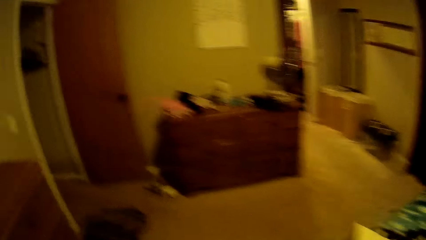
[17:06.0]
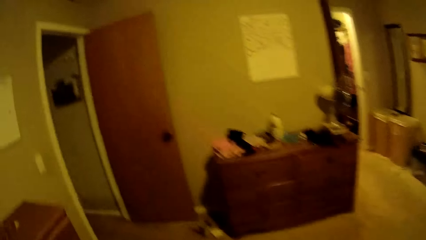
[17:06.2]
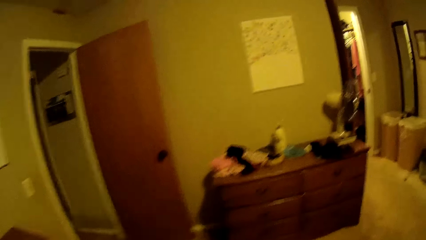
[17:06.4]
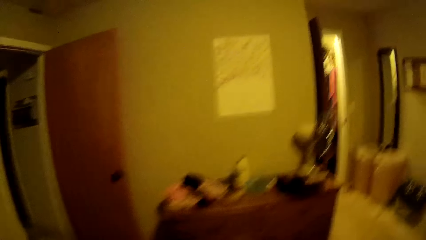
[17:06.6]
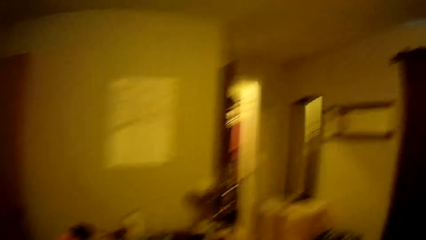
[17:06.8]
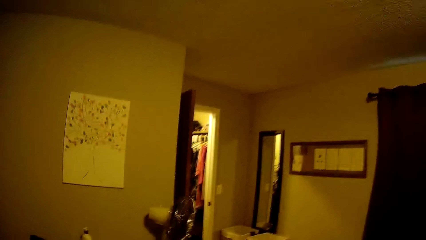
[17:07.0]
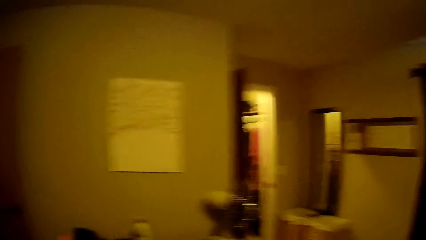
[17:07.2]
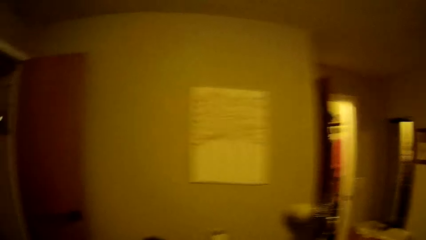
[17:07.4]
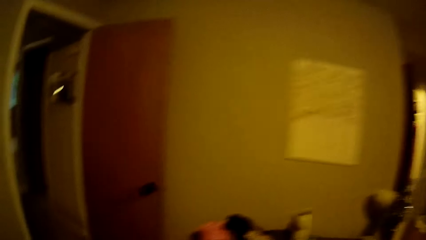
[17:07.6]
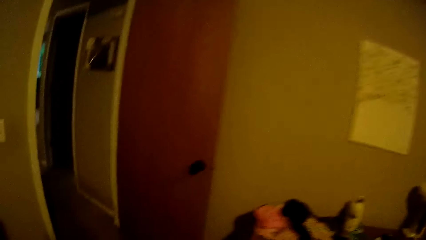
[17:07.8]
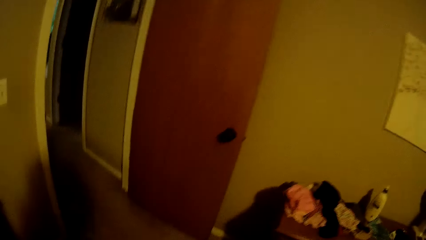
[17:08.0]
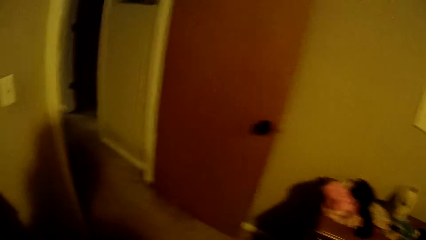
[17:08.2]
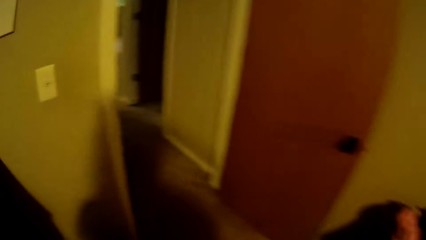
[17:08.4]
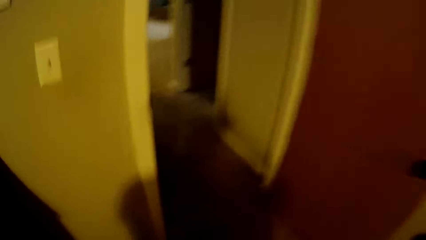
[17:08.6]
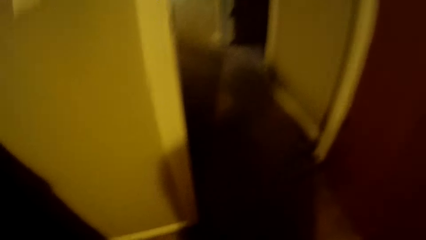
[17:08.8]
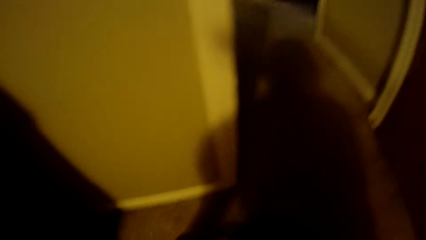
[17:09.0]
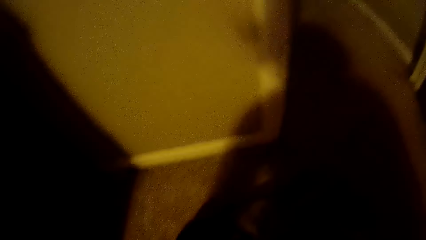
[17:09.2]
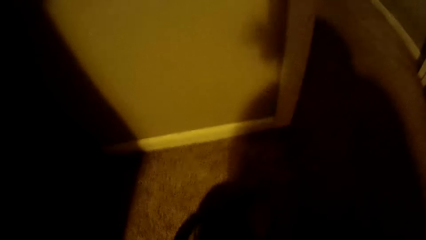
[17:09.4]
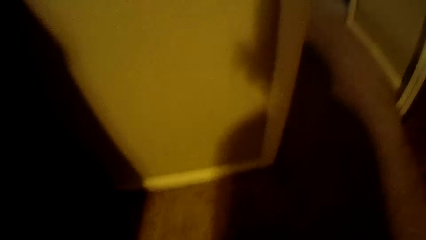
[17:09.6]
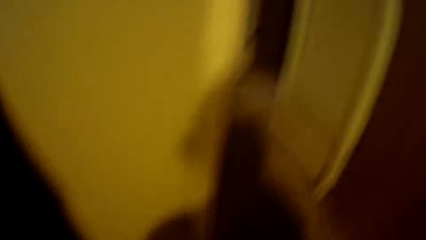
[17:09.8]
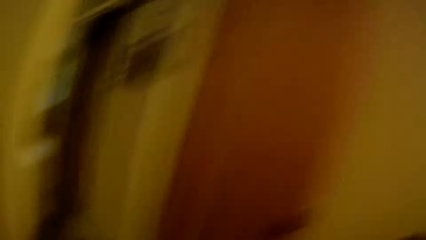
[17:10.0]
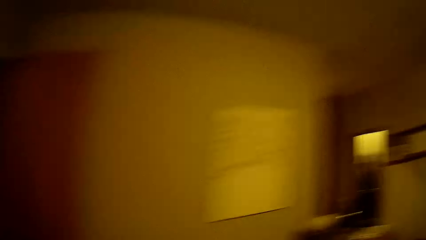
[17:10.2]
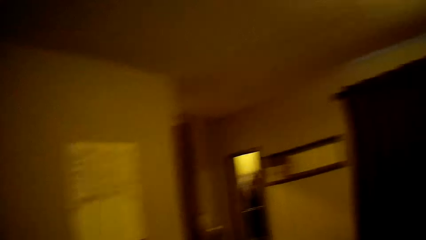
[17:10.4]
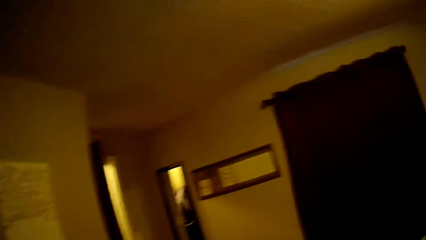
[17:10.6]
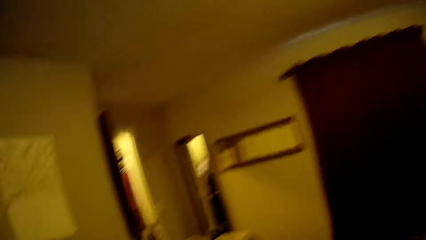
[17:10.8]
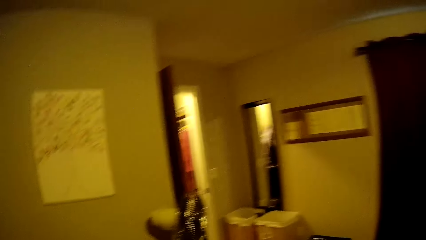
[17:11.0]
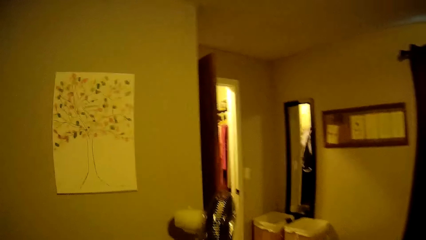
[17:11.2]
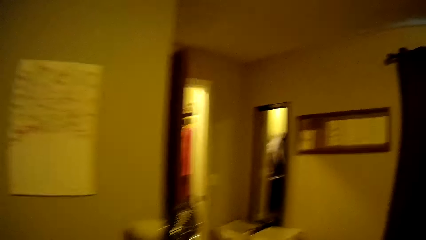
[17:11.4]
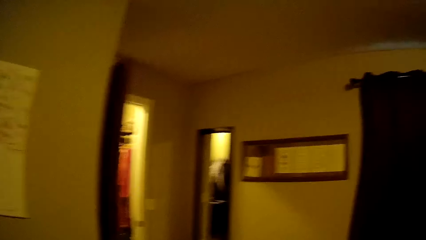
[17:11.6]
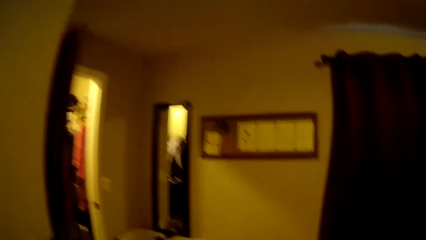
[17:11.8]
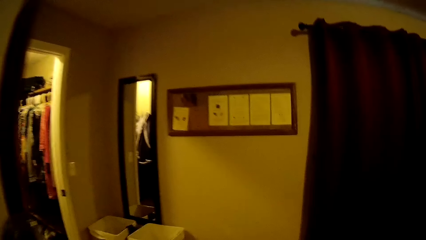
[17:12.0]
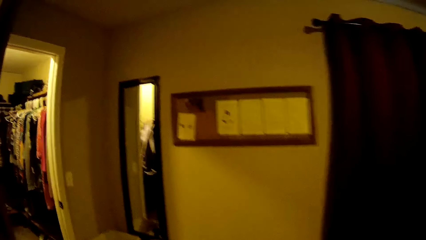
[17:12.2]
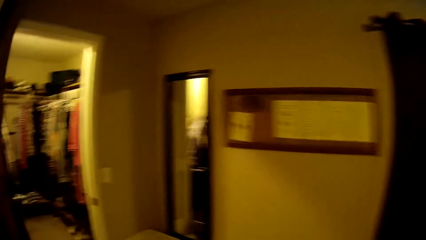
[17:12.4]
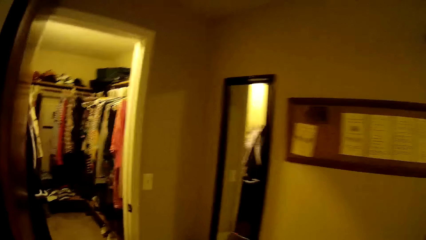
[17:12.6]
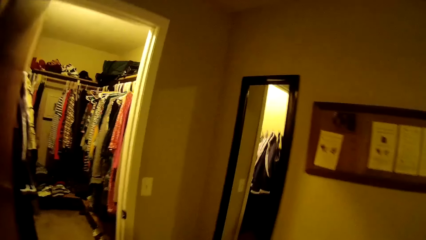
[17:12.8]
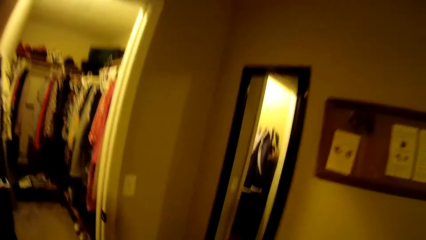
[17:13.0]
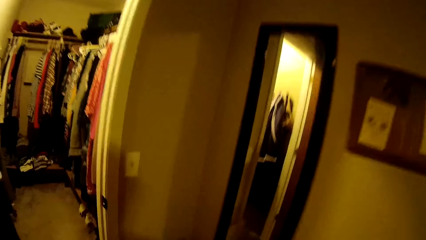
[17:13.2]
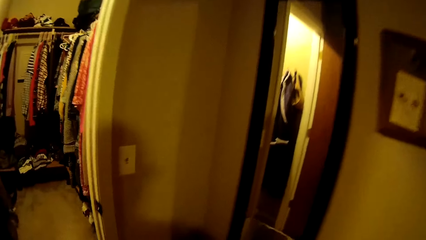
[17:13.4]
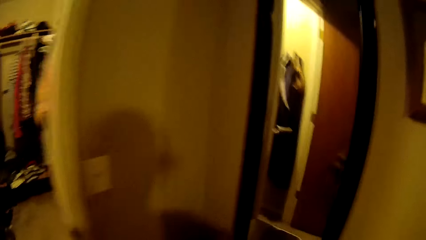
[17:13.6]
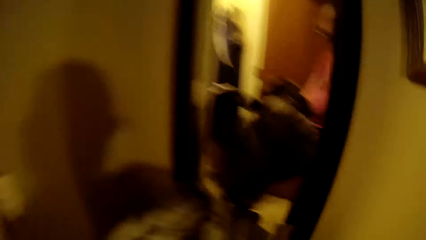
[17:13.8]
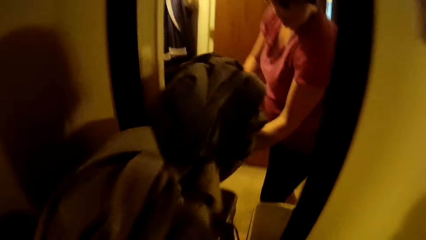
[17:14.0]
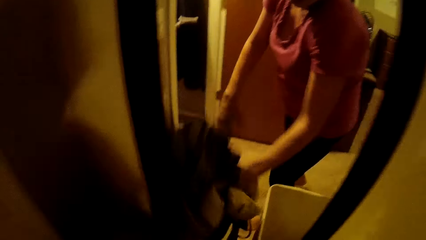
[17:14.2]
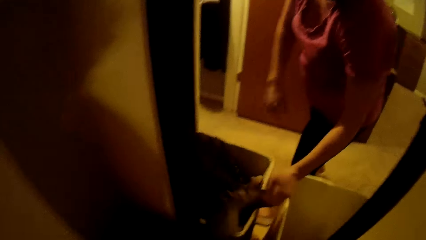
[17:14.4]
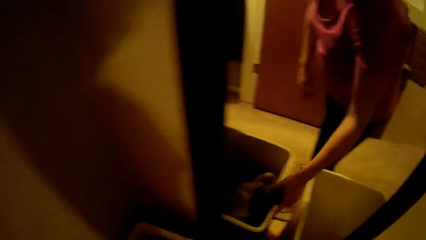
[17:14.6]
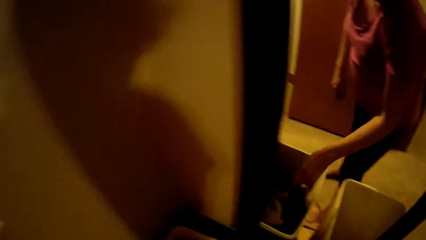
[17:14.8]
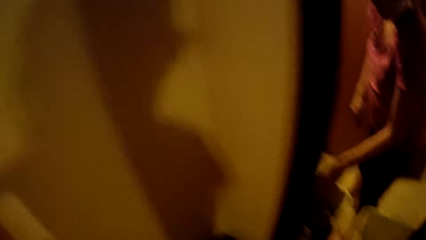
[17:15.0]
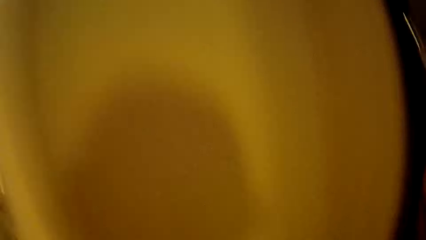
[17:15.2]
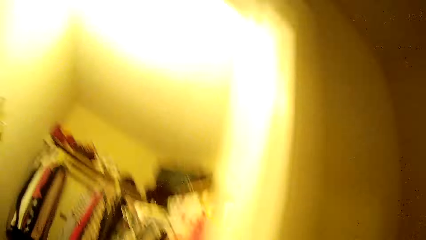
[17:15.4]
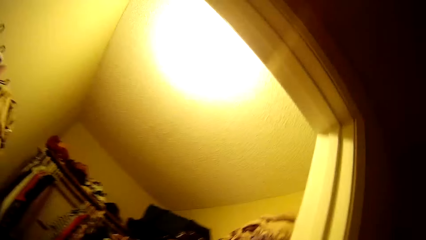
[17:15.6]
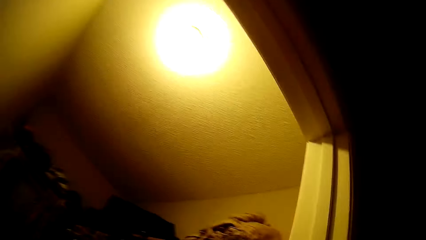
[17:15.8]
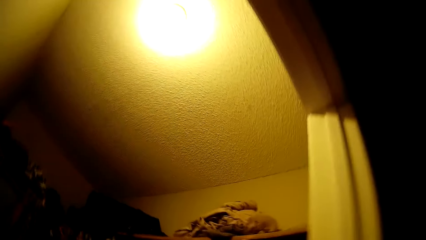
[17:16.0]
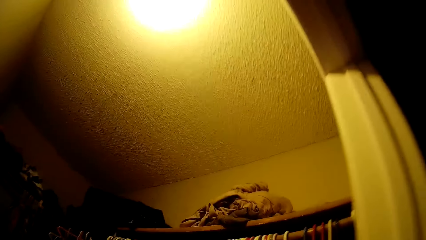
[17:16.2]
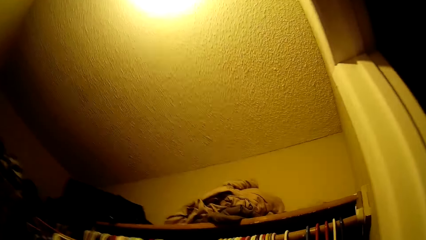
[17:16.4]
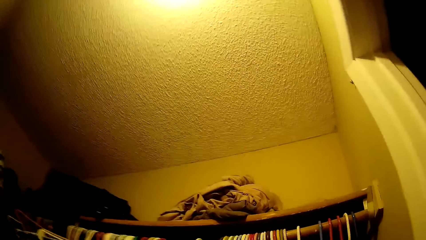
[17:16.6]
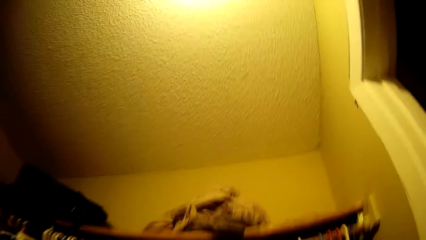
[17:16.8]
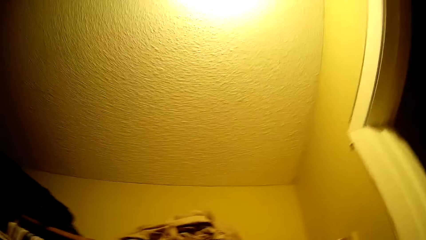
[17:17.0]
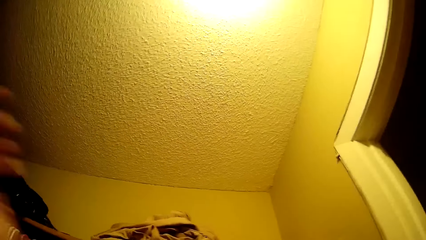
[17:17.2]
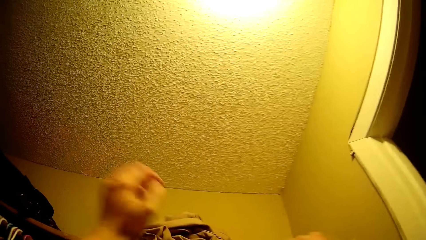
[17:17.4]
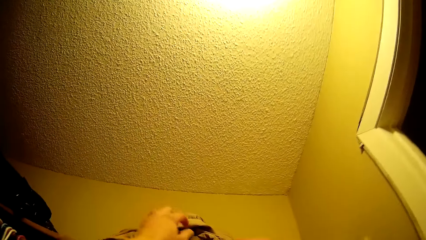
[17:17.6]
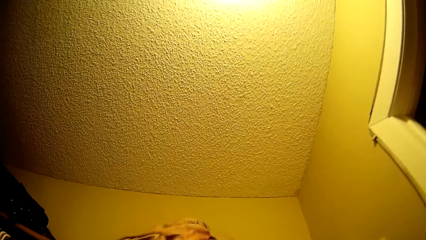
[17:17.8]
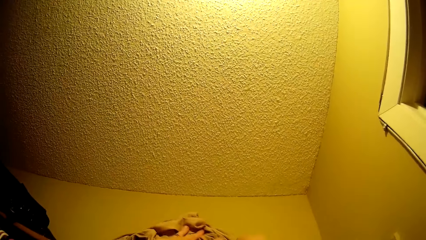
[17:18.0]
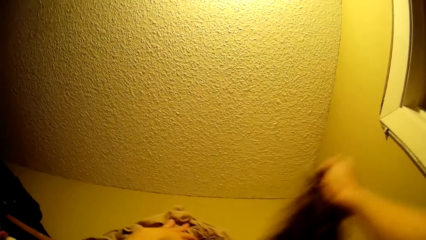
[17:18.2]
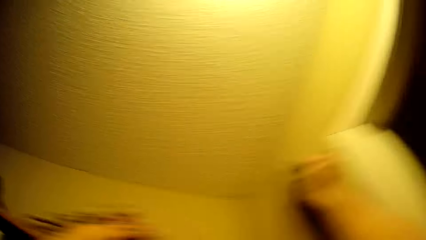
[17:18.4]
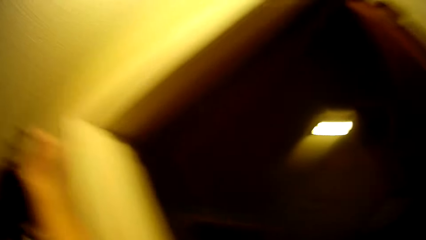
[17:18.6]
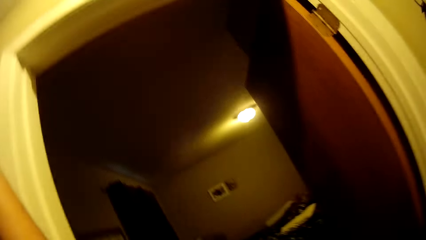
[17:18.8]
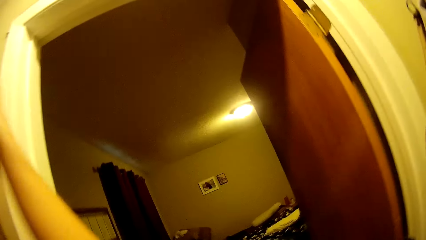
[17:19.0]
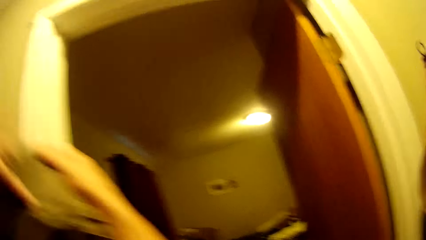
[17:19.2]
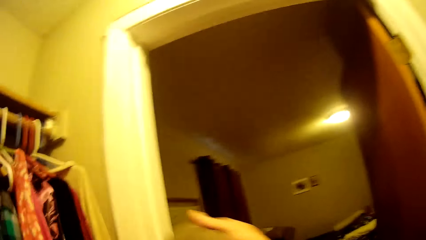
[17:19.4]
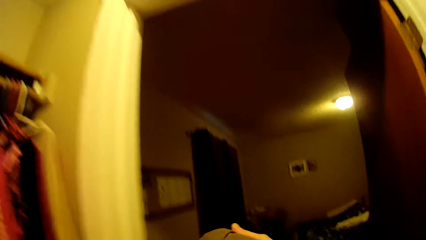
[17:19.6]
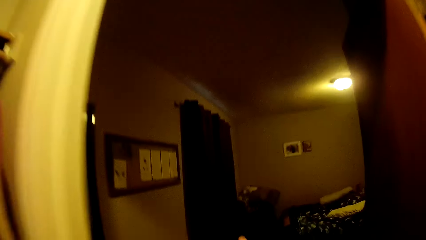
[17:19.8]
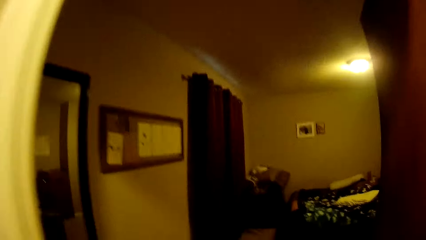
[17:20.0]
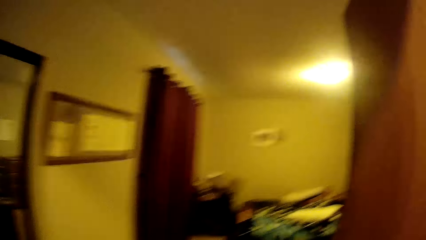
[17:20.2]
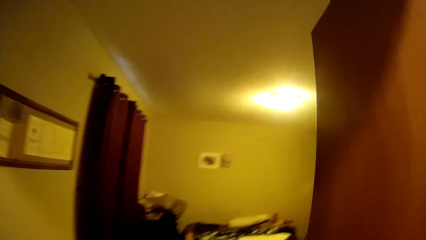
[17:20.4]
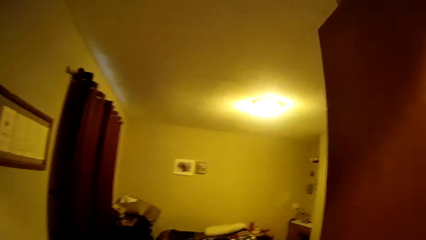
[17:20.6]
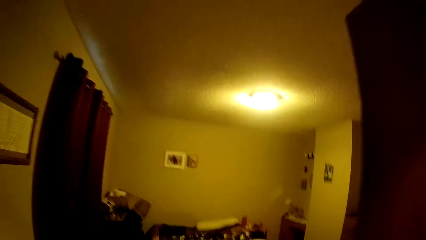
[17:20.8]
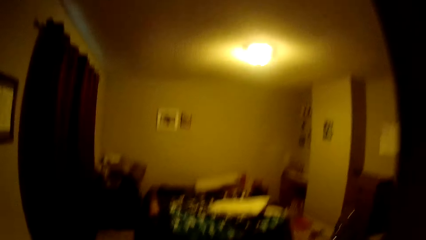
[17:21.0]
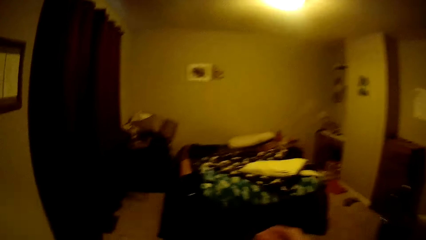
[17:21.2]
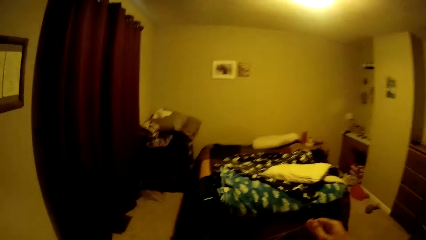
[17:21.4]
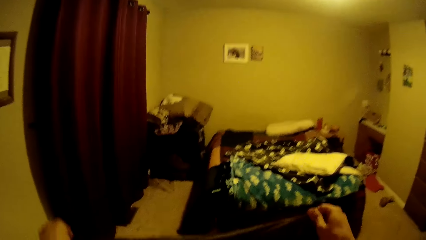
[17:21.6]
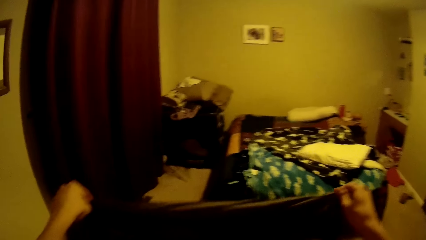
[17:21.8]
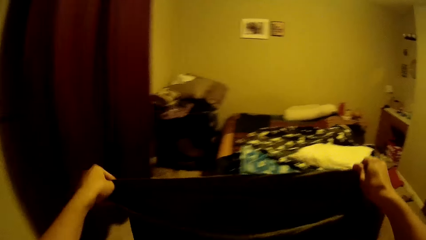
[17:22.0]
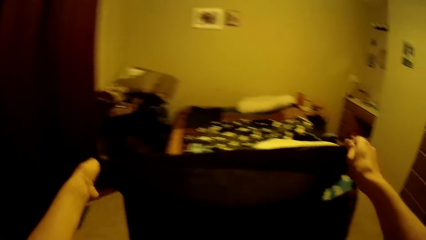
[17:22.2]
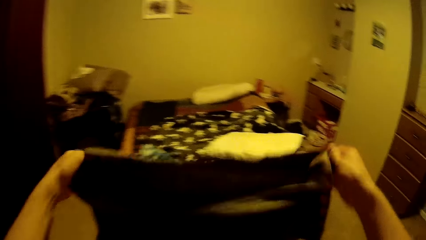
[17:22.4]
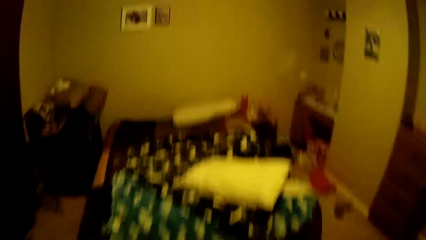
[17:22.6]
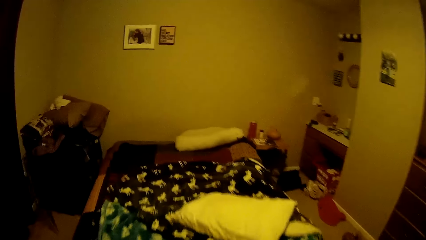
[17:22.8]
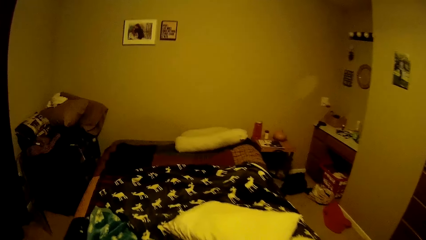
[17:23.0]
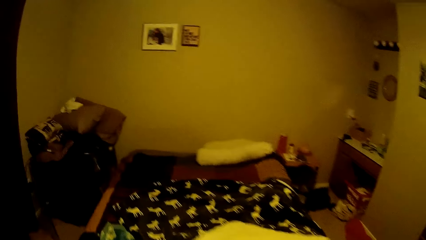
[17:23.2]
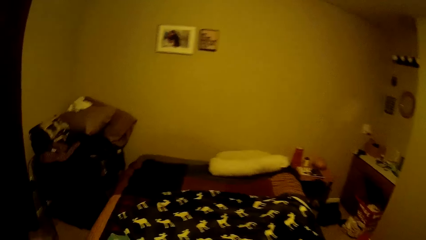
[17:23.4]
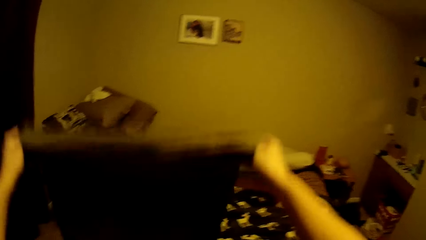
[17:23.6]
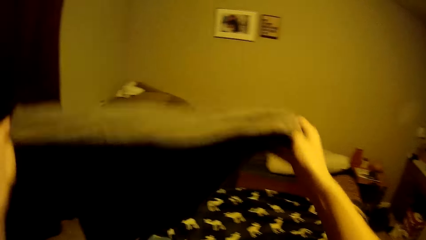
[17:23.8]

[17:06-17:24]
The camera wearer moves around the house. They pick some clothes. They drop the clothes into a container beside the mirror. They enter the closet. They raise their hand on top of the wardrobe. They pick up a brown pillow case from the hanger. They walk away from the closet with the brown pillow case in their hand. They hold the pillow case firmly.
